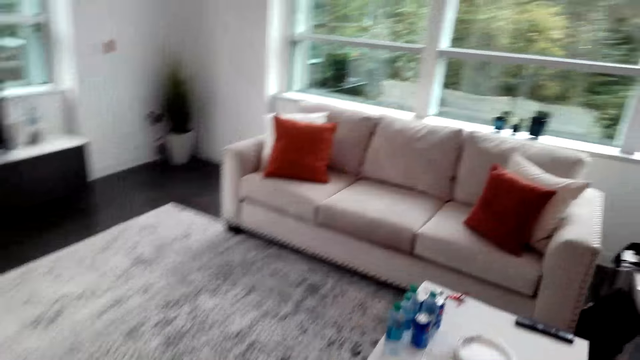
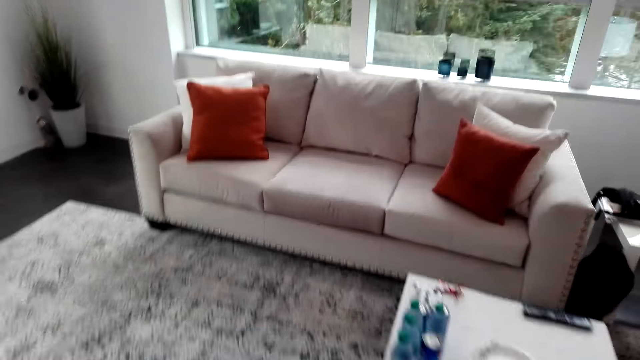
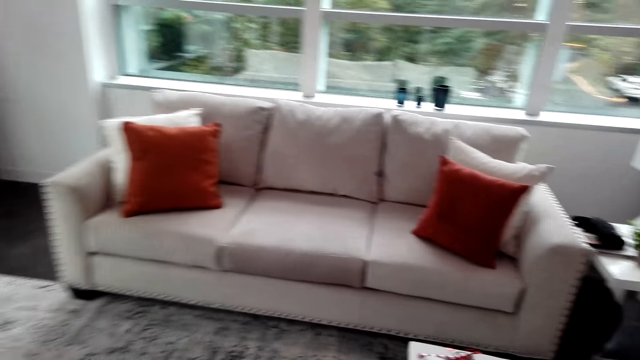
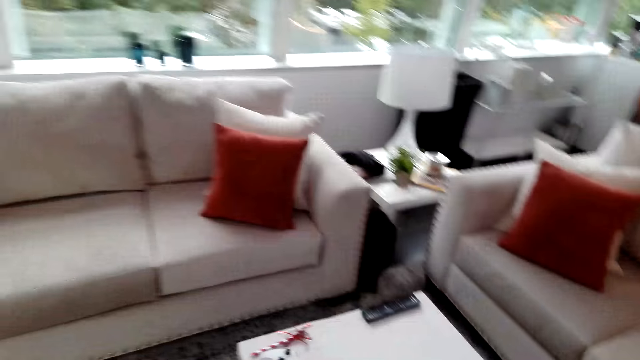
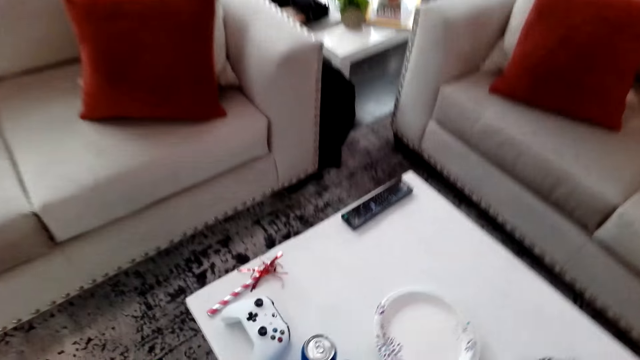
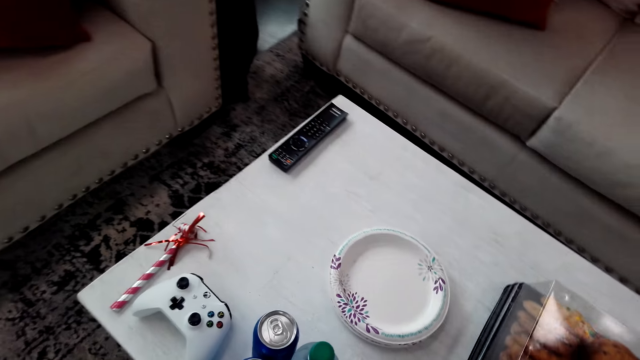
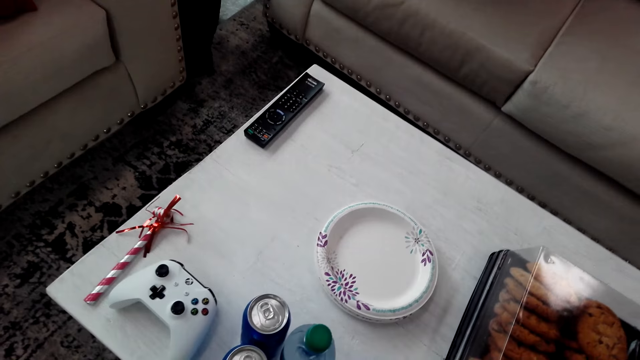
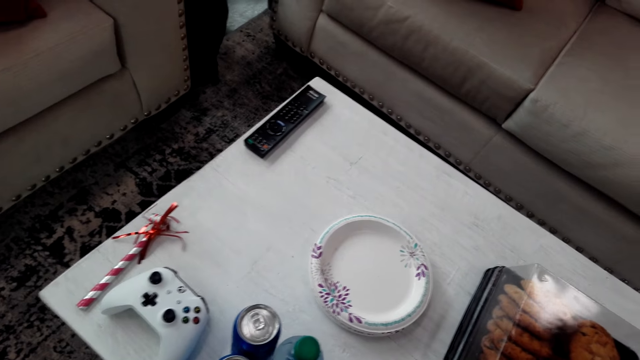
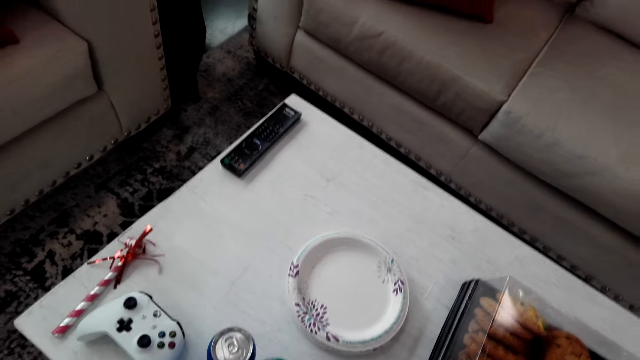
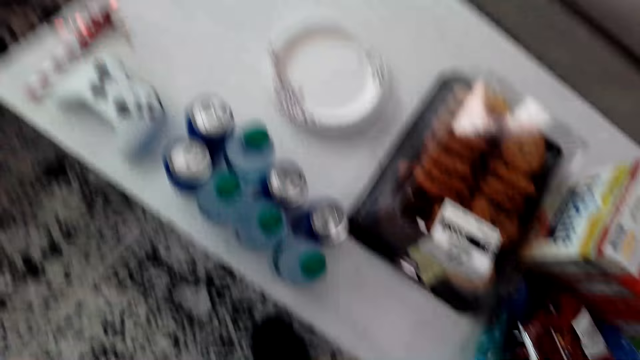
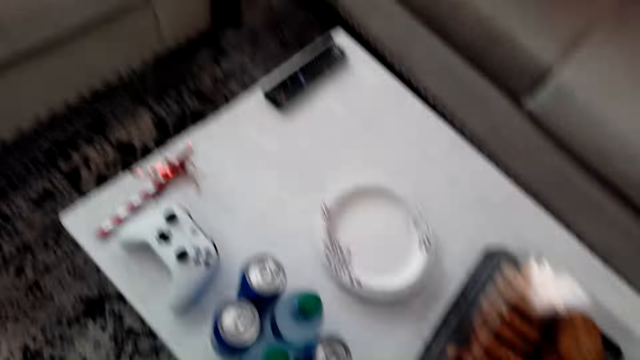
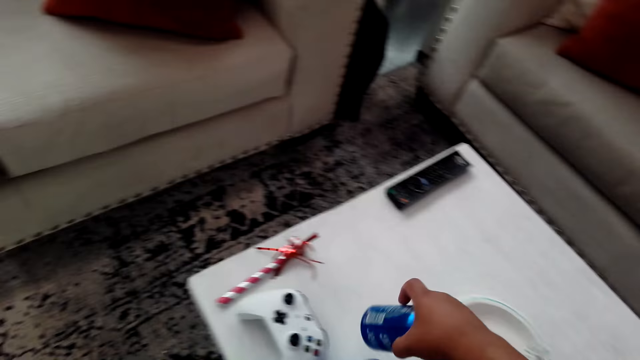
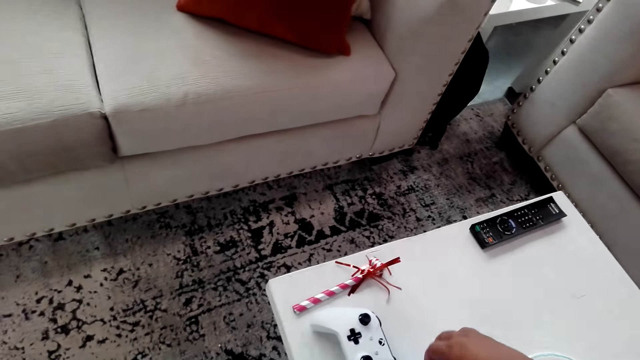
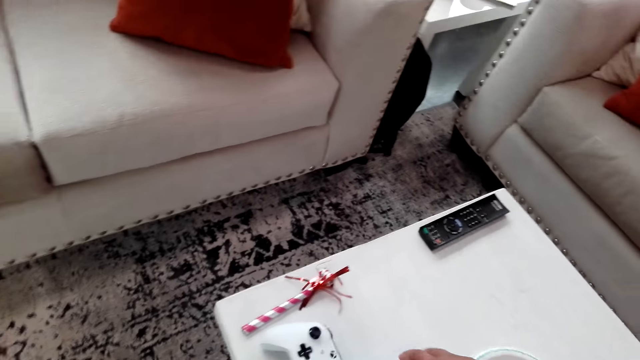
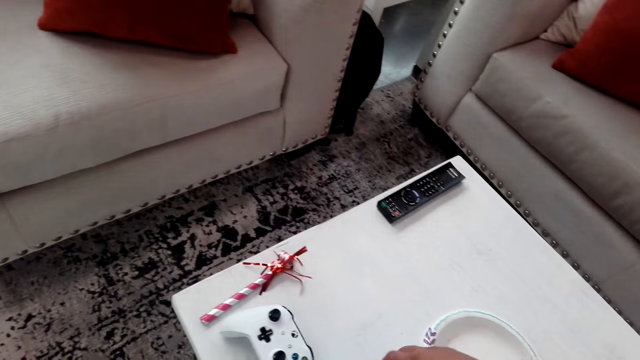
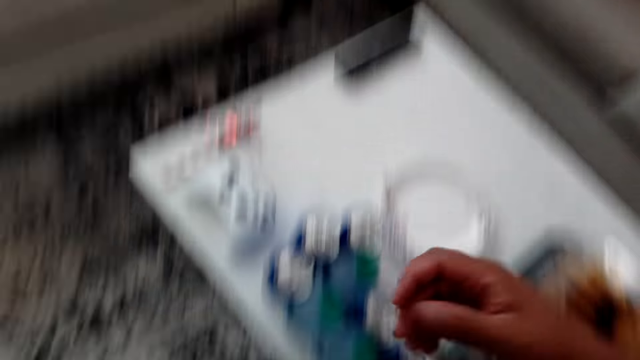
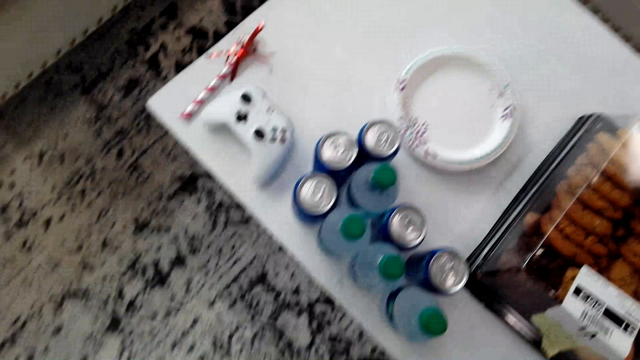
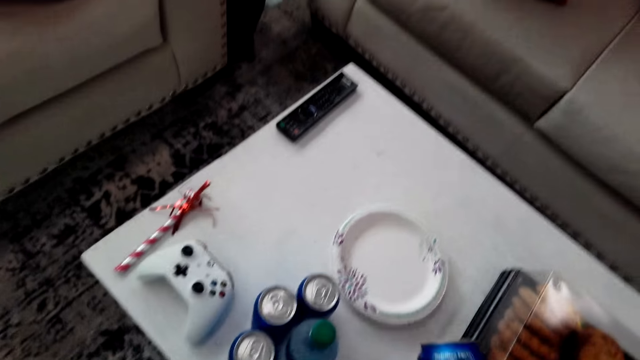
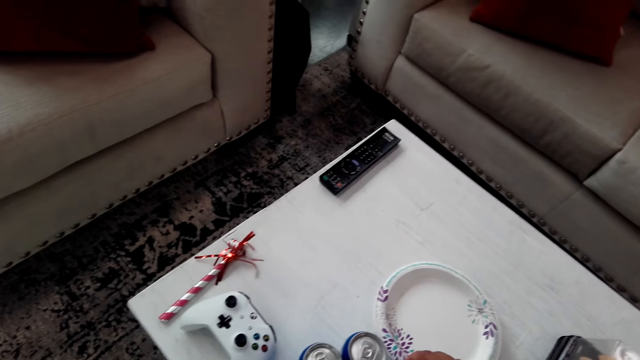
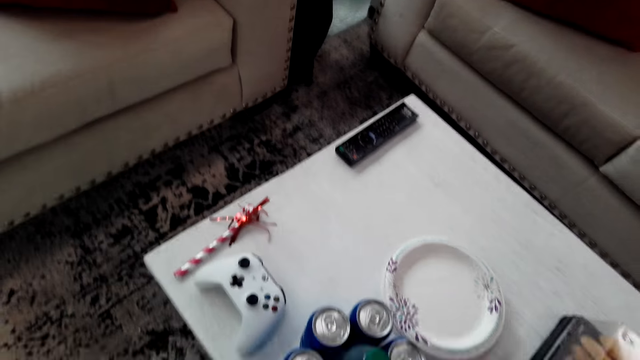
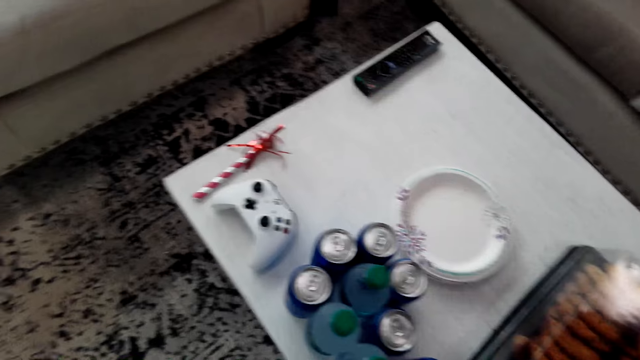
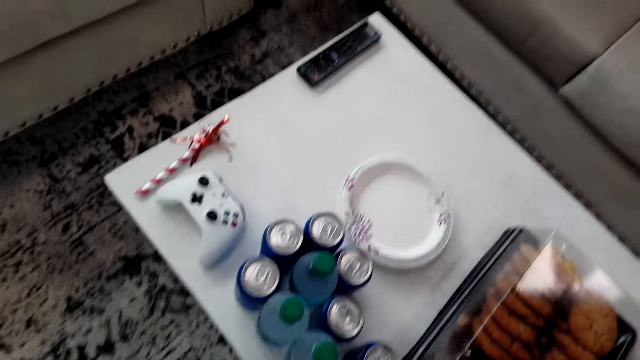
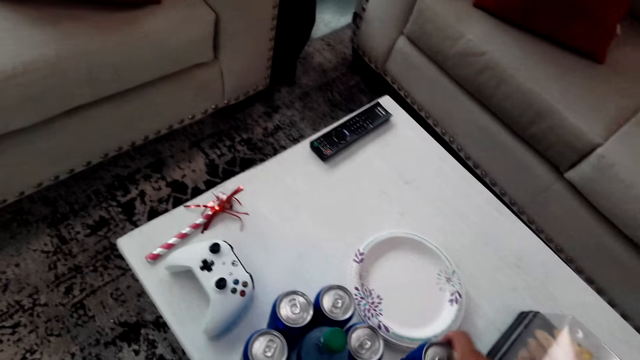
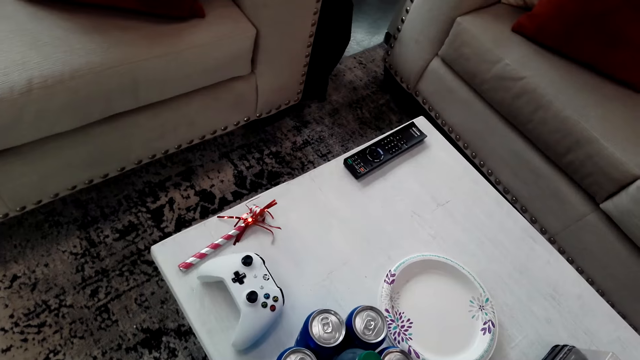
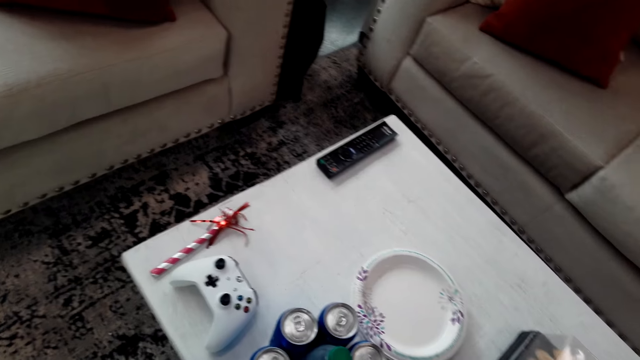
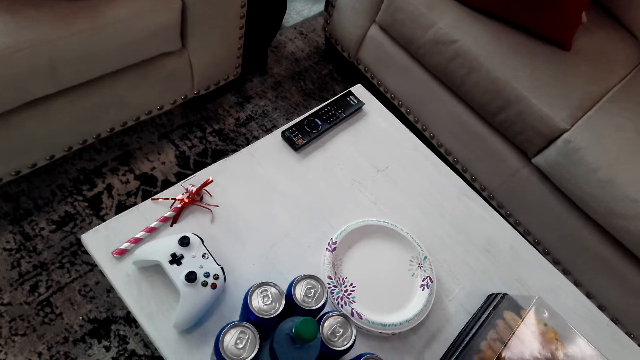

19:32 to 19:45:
The camera wearer puts the drink cans on the table. They put down the cans of a drink.

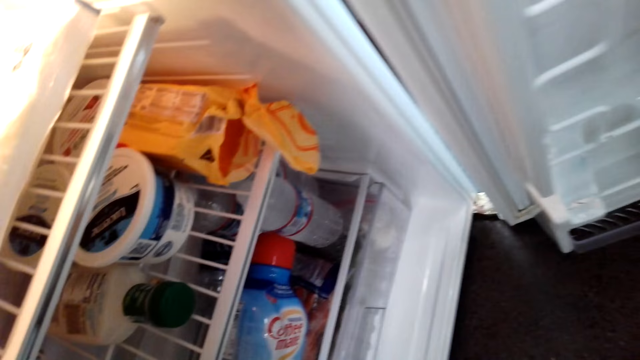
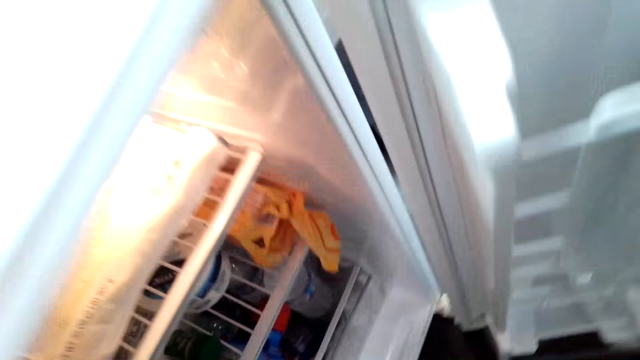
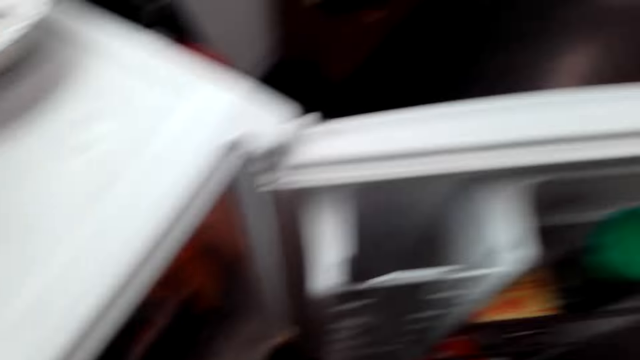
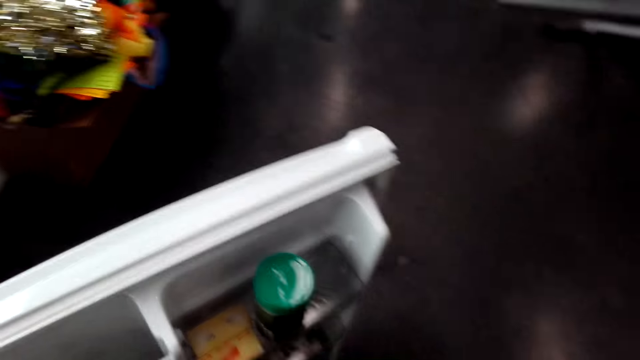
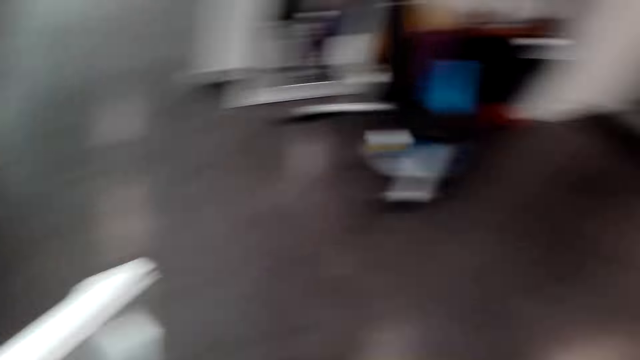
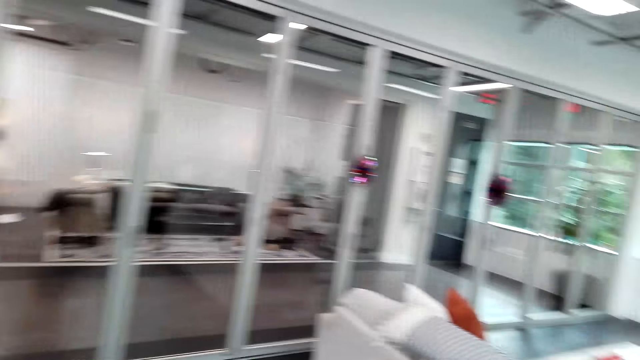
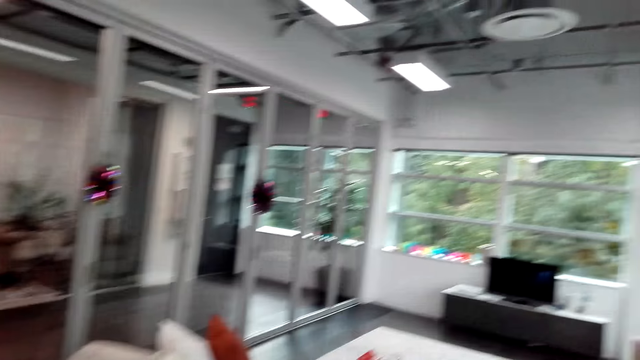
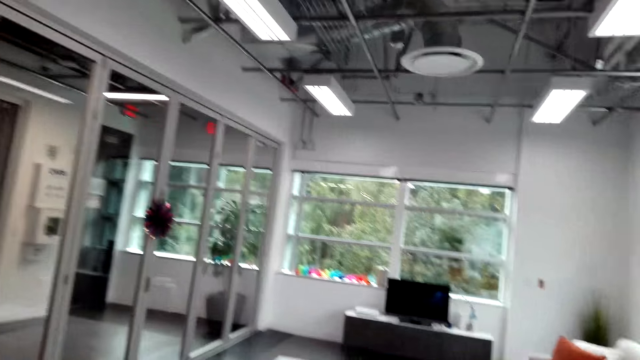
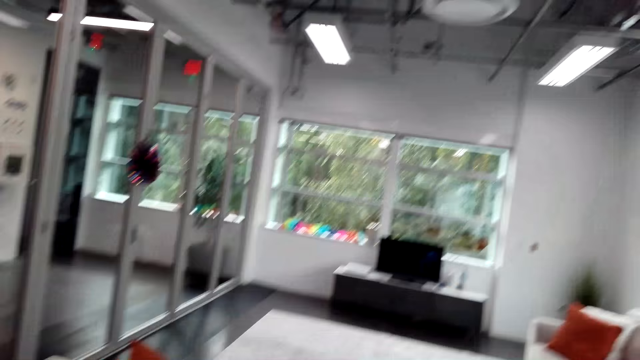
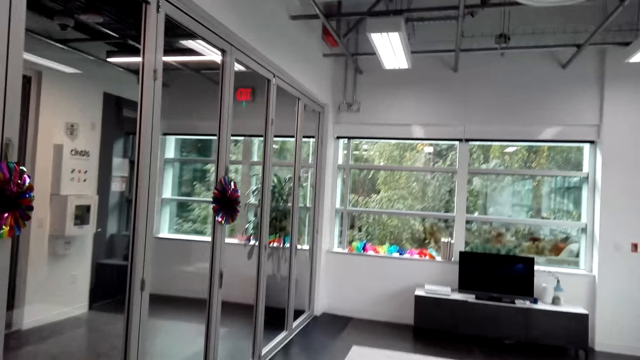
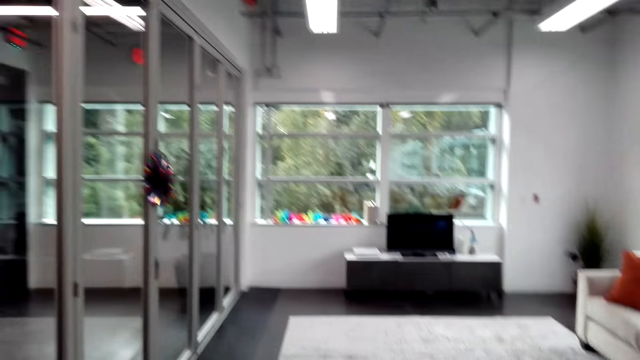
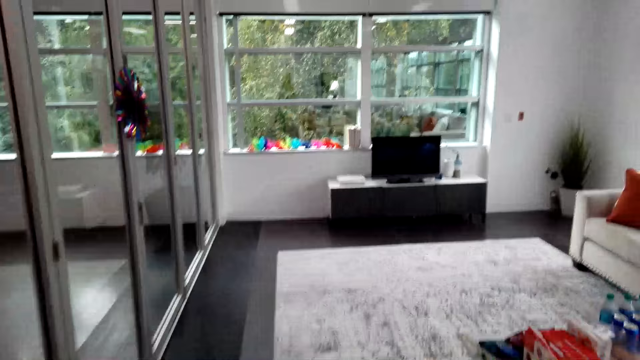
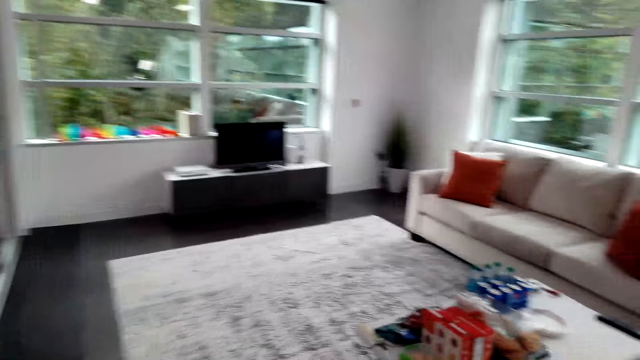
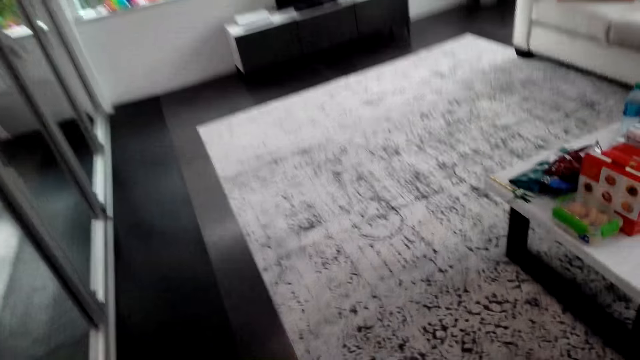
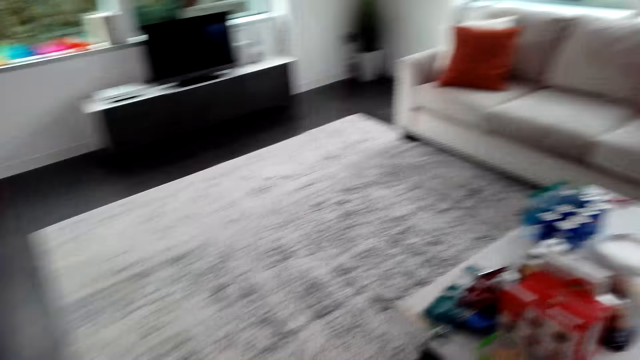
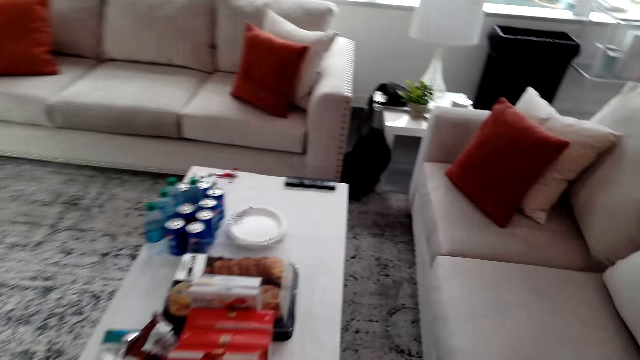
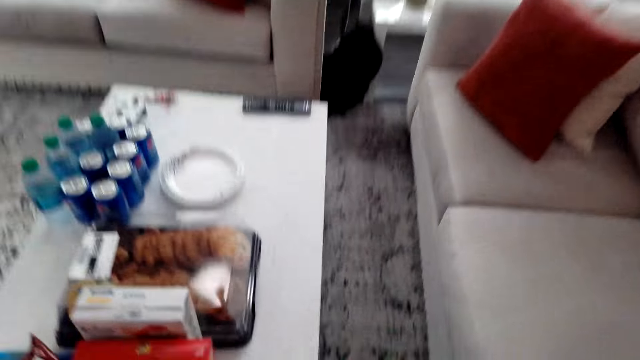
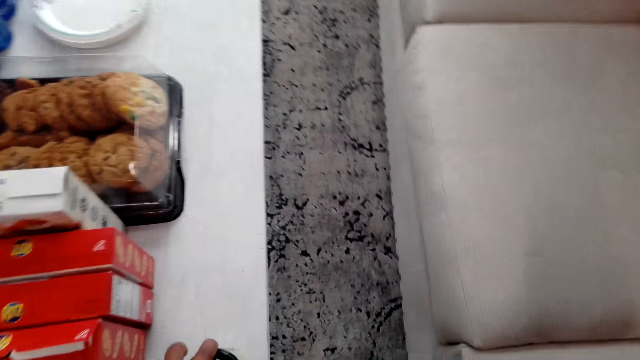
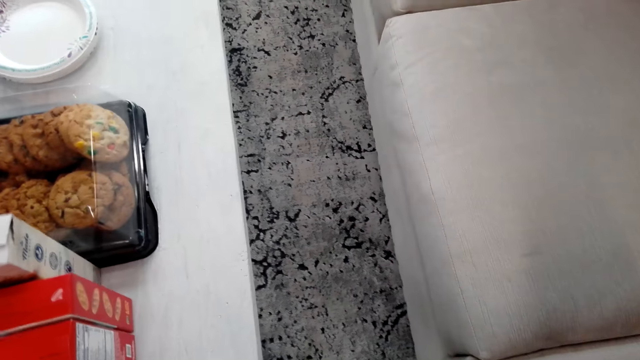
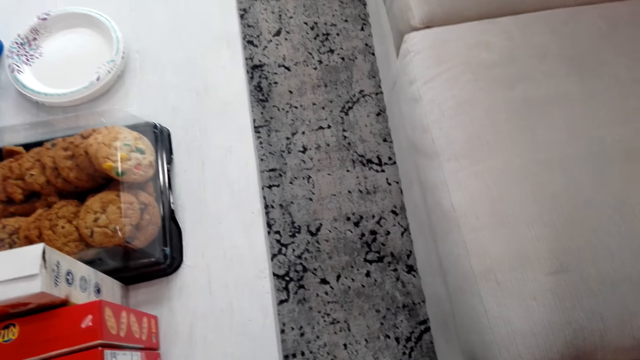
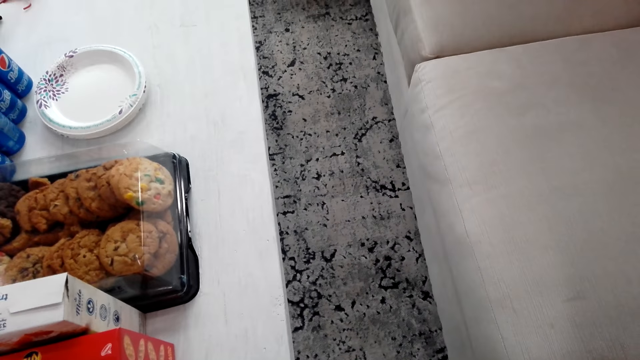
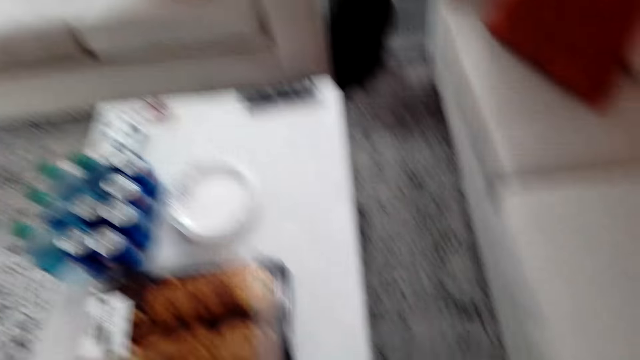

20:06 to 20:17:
The camera wearer looks around the house. They walk around the house. They put the drink can and the container on the table.
